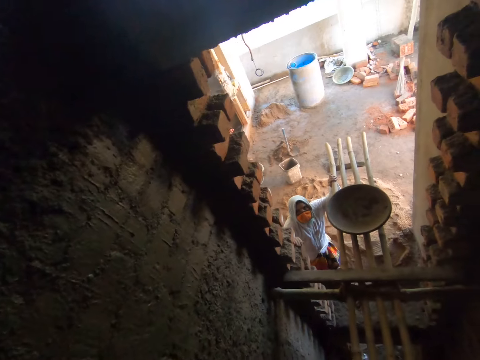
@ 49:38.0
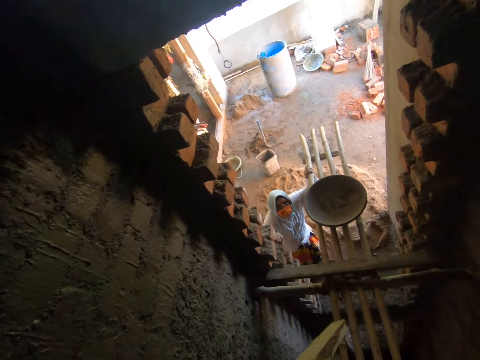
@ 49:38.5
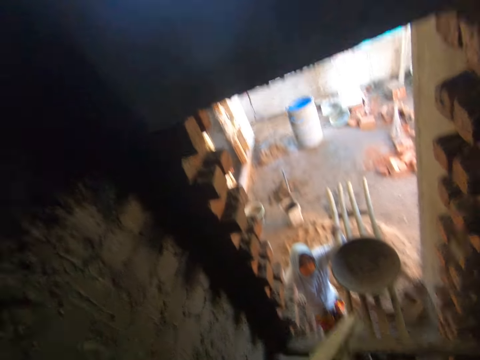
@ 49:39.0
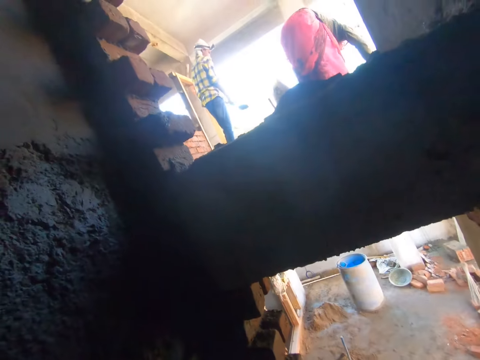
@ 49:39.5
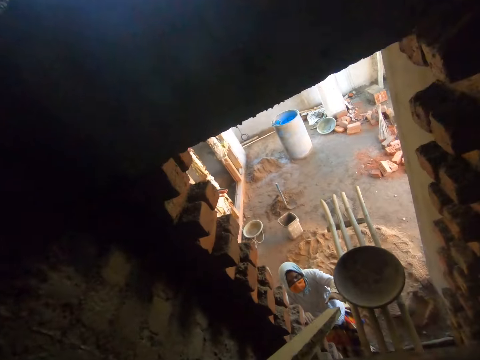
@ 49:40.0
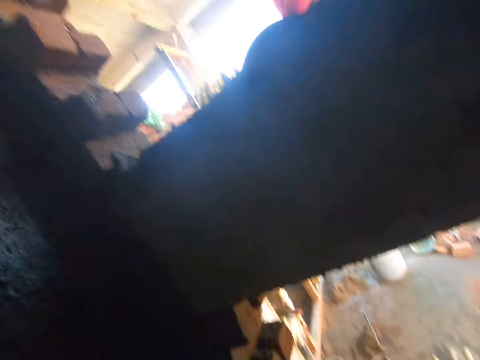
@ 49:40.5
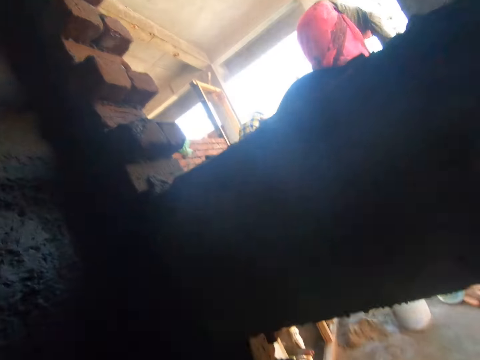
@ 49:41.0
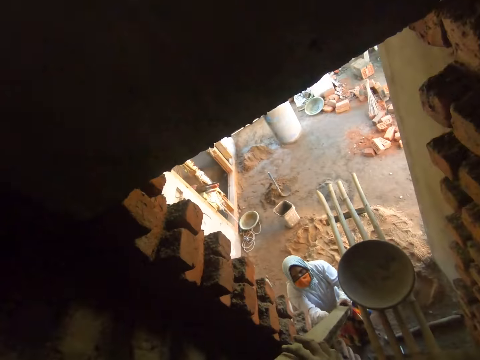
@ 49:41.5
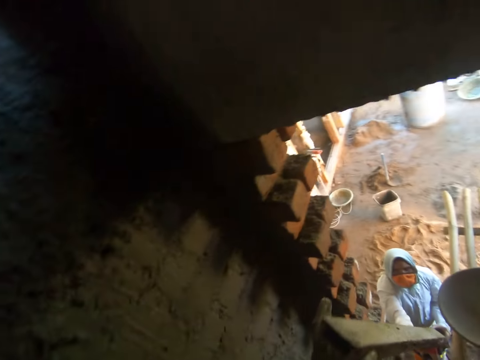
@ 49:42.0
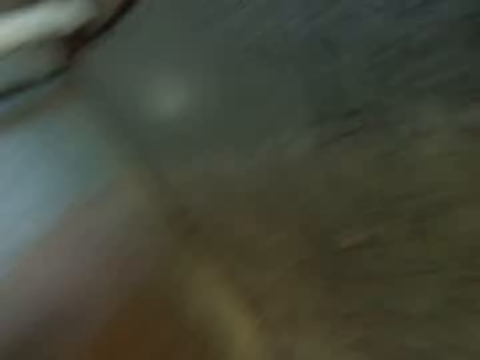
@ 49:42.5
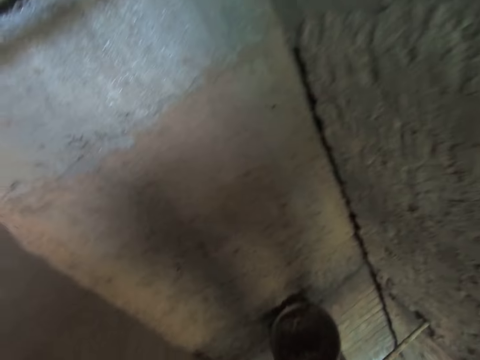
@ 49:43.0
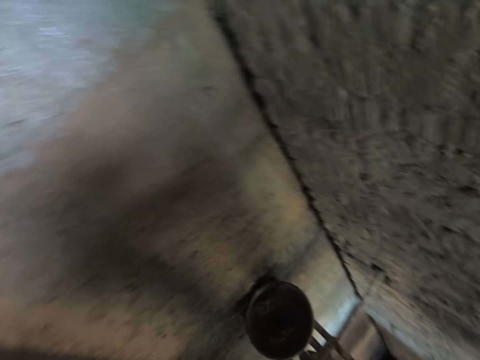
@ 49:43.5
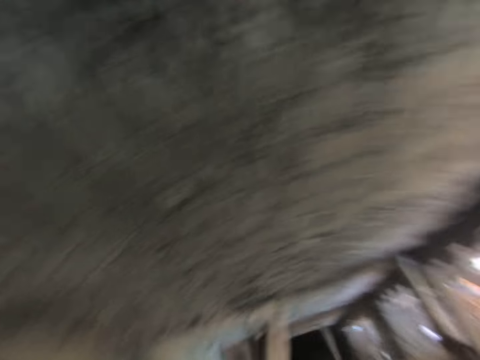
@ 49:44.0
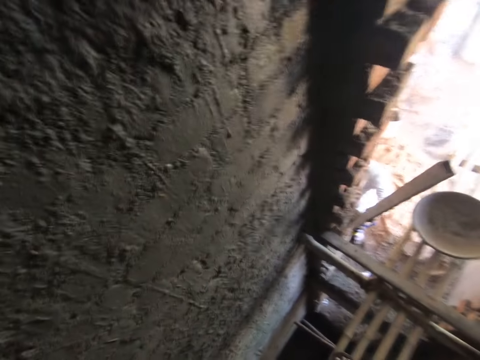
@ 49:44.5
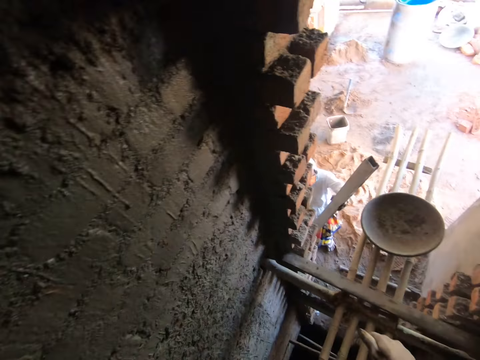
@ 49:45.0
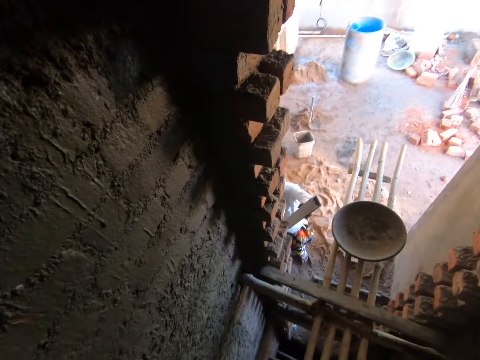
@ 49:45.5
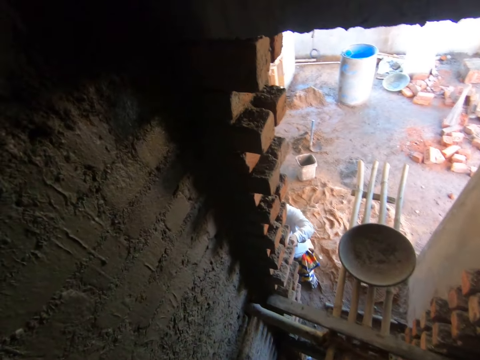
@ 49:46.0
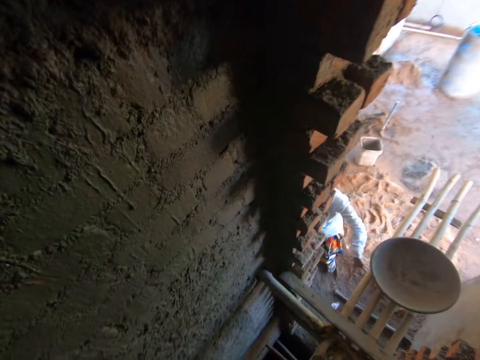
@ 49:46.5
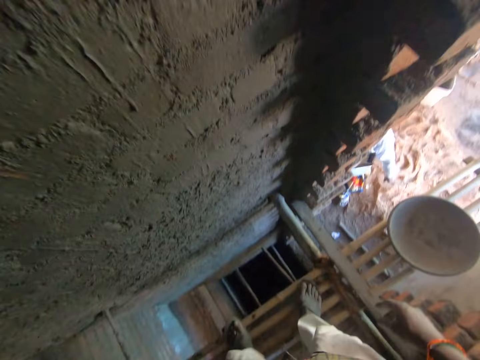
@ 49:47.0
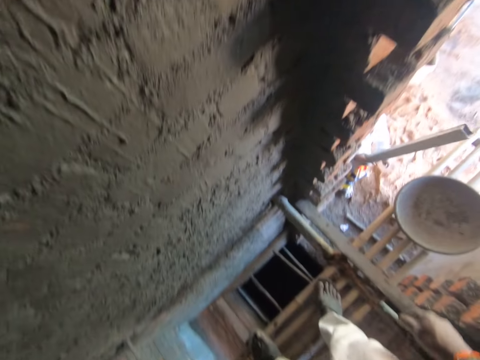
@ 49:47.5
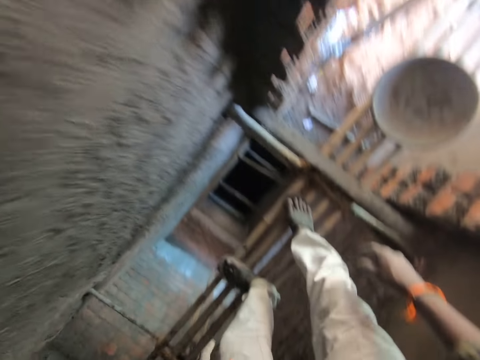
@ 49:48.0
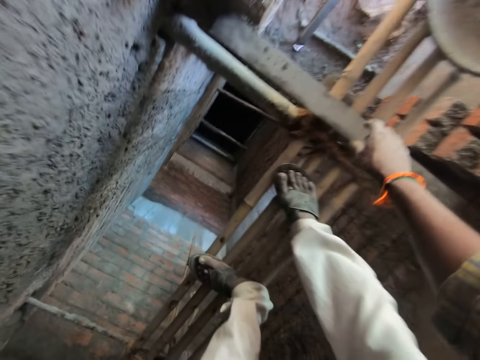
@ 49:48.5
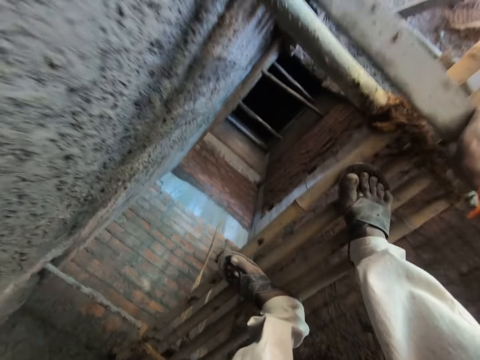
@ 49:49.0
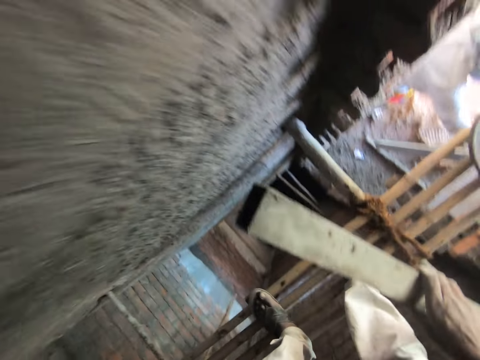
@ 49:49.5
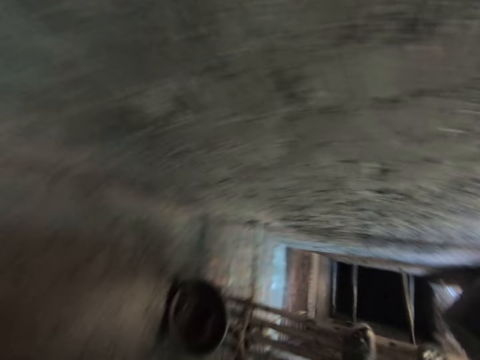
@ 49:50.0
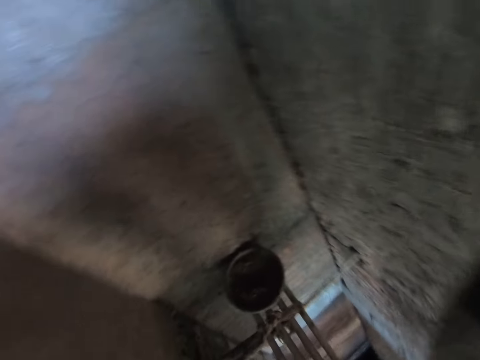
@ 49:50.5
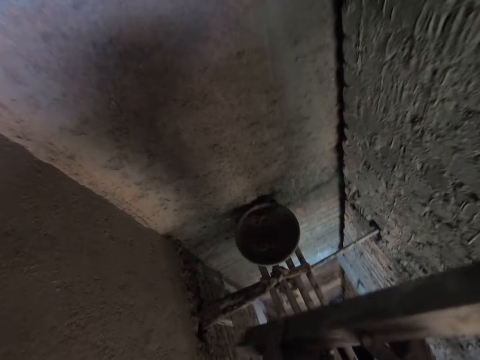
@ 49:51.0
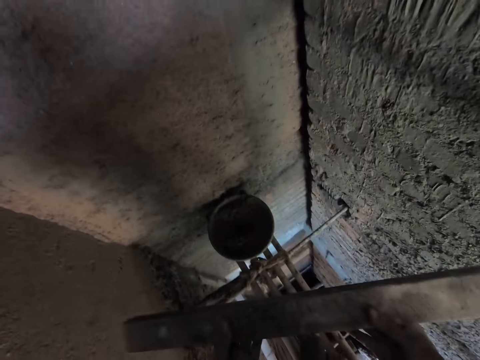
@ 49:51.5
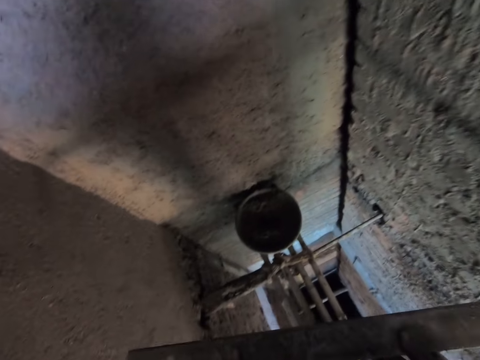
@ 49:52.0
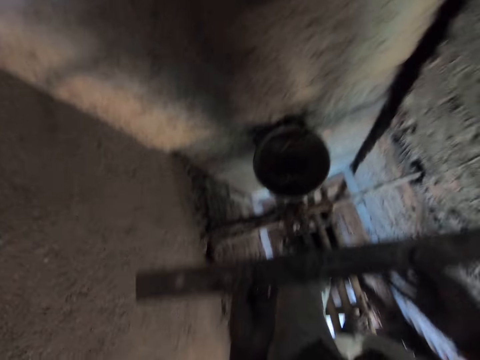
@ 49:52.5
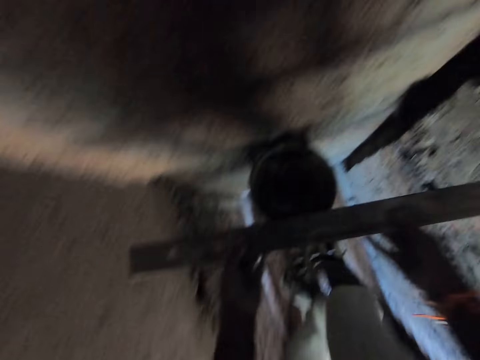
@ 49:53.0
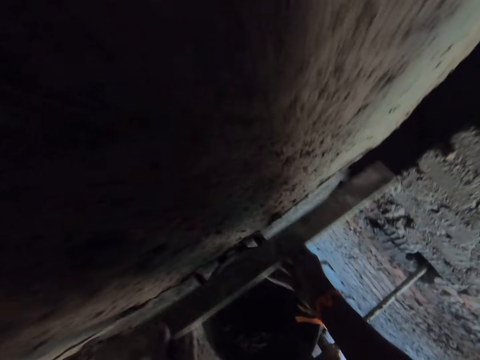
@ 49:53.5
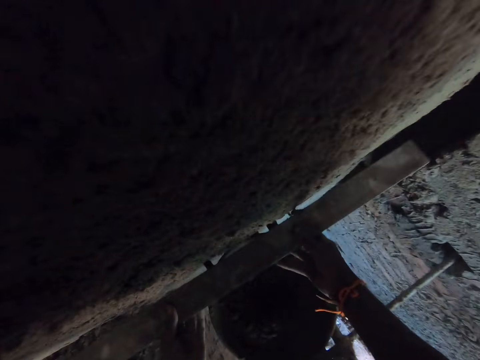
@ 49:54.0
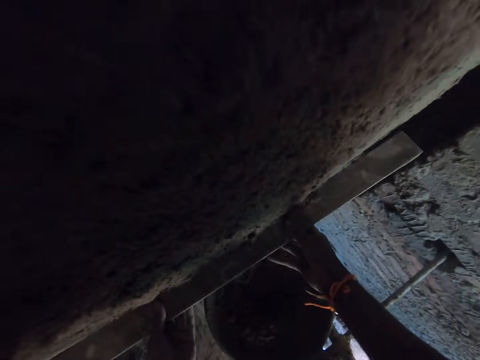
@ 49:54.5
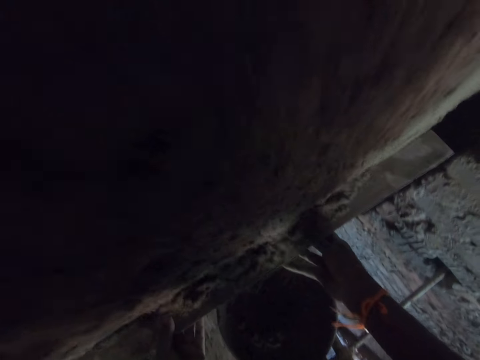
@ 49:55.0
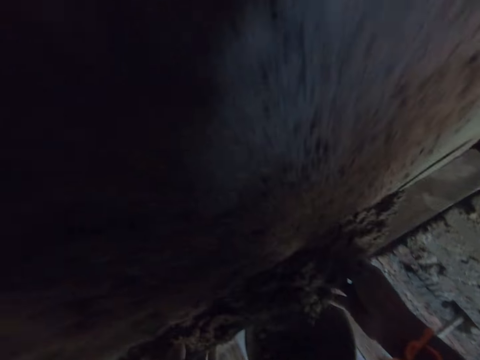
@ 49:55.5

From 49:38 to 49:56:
The camera wearer interacts with a woman. A woman touches the floor with her right hand. A man places a gauging trowel on the floor with his right hand. The camera wearer passes the wood plank to another woman with his right hand. The other woman holds the wood plank with her hands. The camera wearer picks up a piece of wood or metal bar with his right hand. He holds the metal bar with both hands and walks on the scaffold. He scrapes some mortar on the wall with the piece of wood in his hands. He levels the wall with the metal bar.

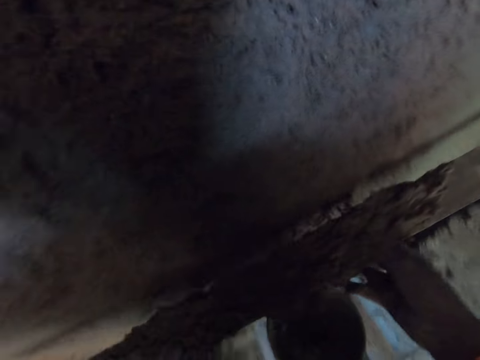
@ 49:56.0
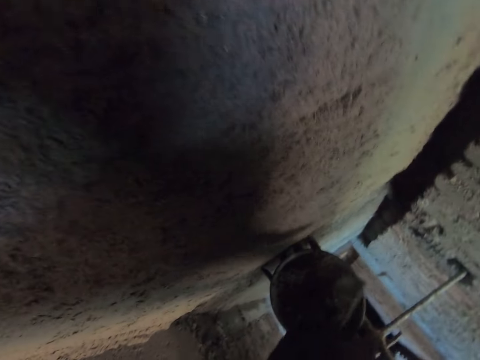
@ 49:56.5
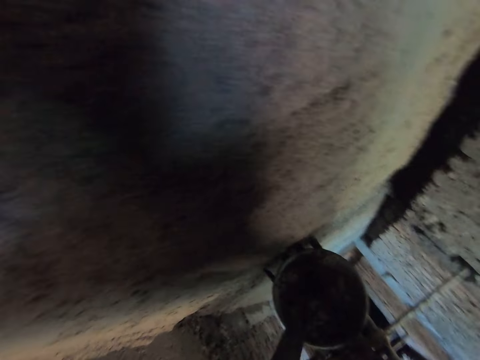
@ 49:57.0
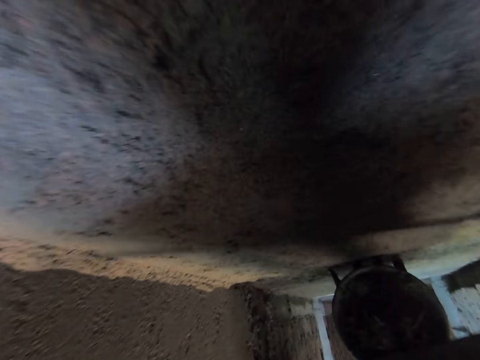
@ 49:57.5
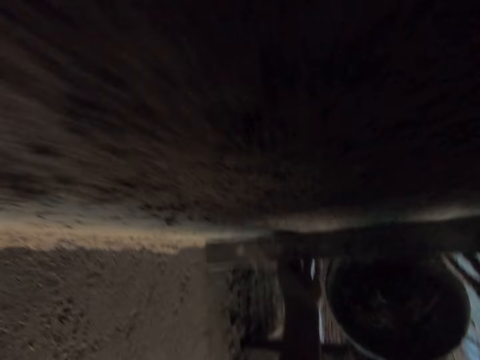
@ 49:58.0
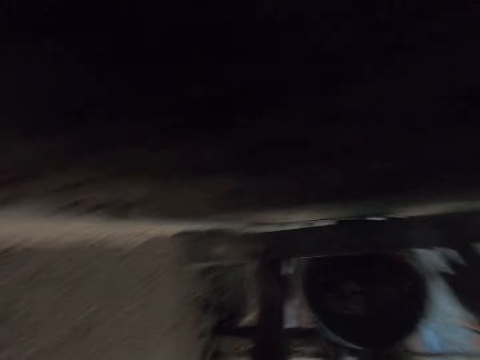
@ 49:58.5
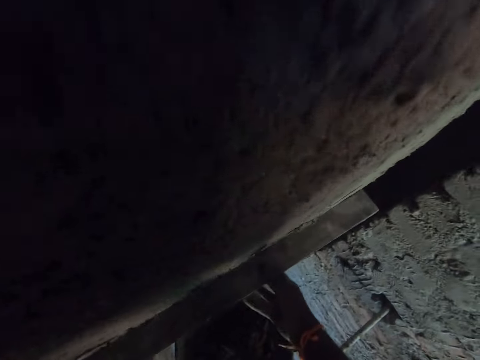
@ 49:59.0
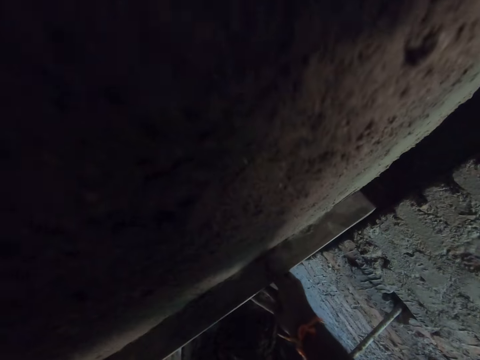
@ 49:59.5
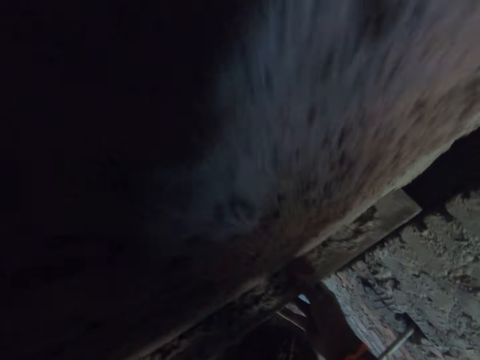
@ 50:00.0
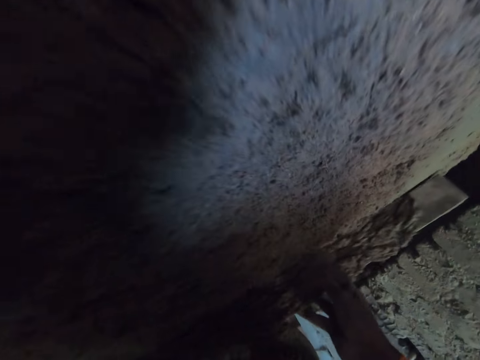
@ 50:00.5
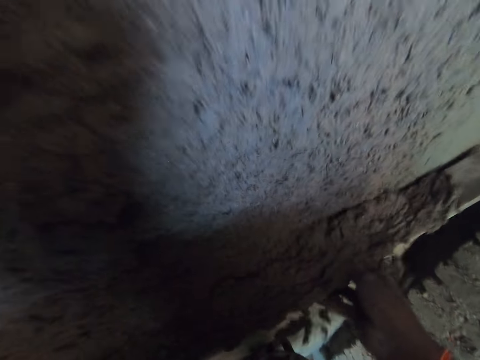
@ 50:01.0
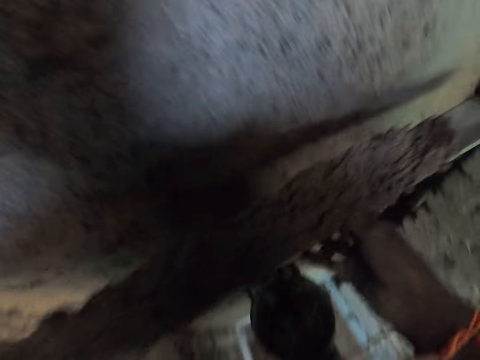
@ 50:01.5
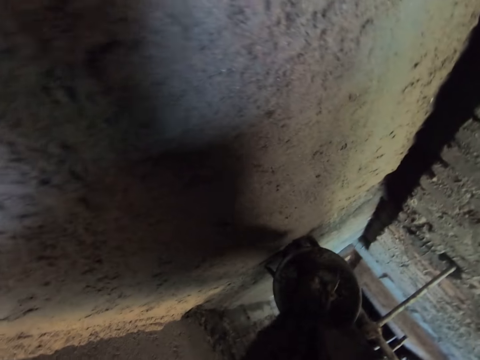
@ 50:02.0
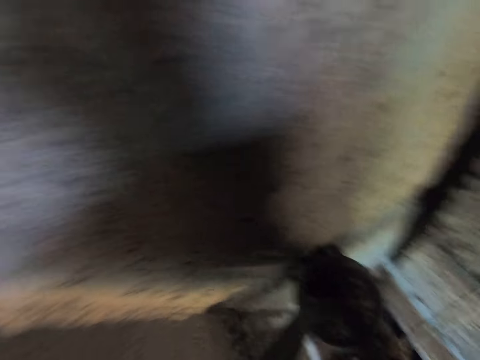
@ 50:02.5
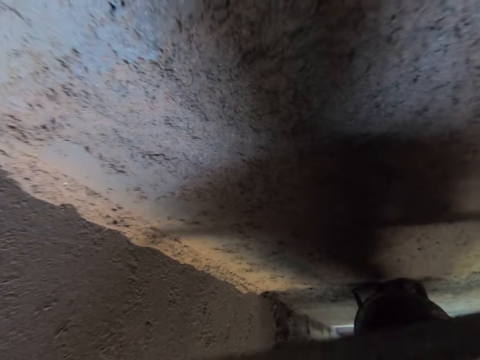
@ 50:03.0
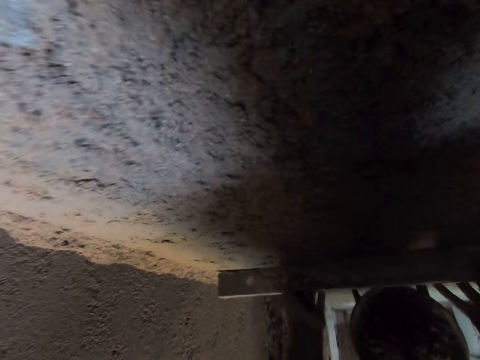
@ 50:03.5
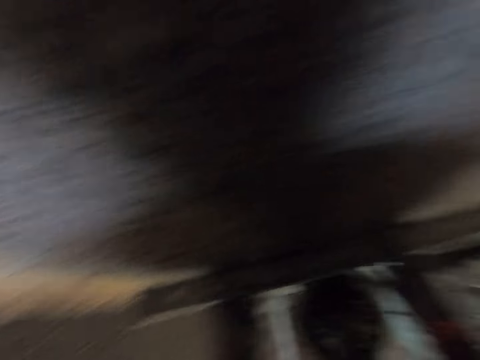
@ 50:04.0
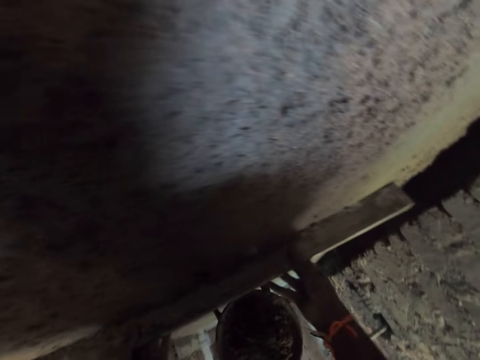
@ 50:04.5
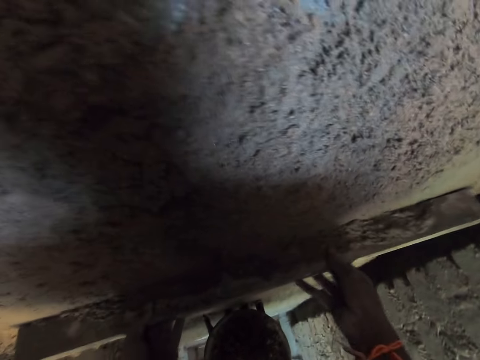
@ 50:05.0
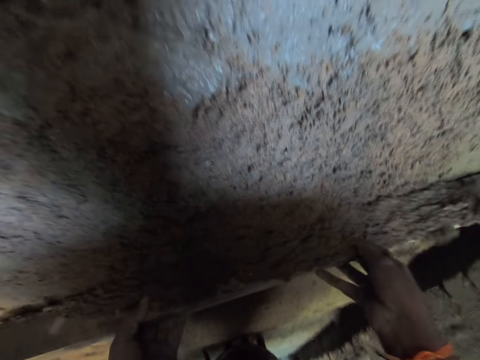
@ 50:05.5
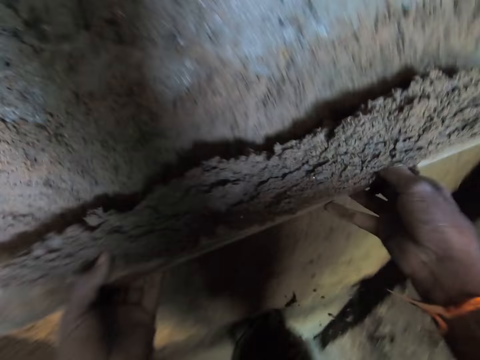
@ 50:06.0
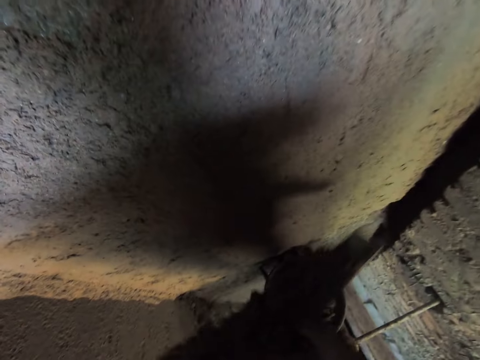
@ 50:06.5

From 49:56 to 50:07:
The camera wearer pours the mortar on the piece of wood inside a head pan on the floor. He scrapes the mortar on the wall with the piece of wood in his hands. He levels the wall with the metal bar. He pours the mortar on the piece of wood inside the head pan on the floor. He levels the mortar on the wall. He scrapes the mortar on the wall with the piece of wood in his hands.
